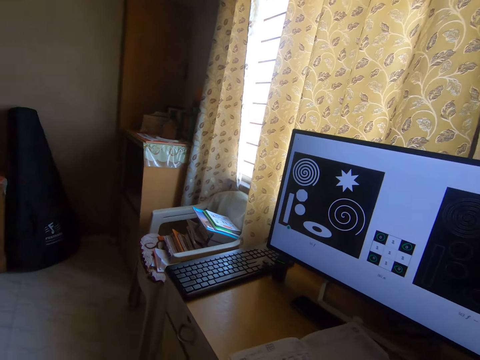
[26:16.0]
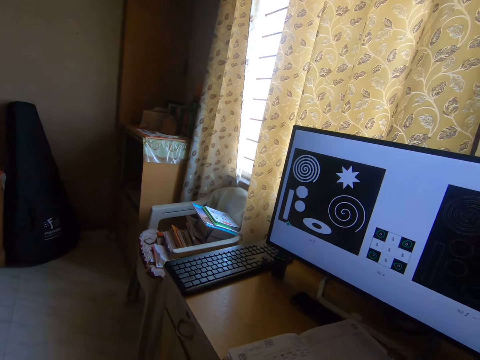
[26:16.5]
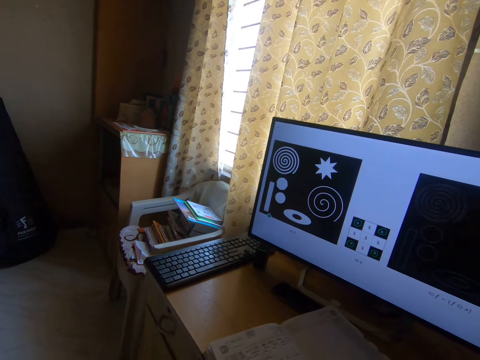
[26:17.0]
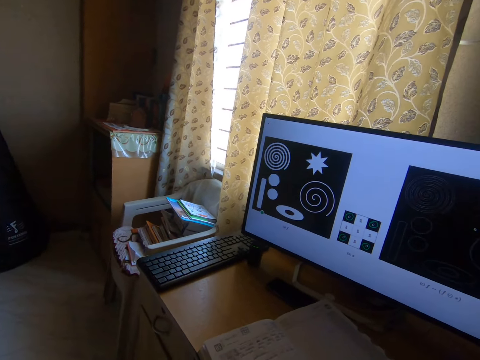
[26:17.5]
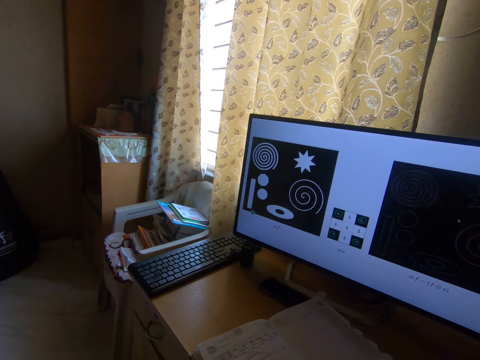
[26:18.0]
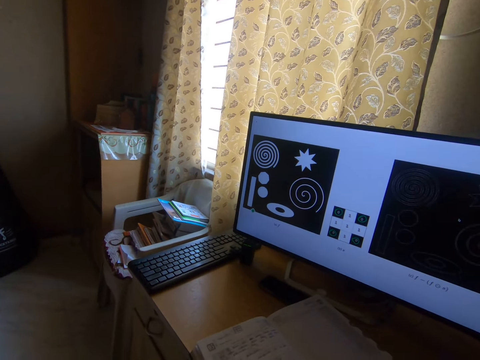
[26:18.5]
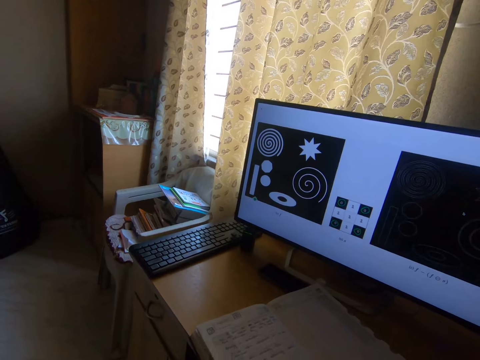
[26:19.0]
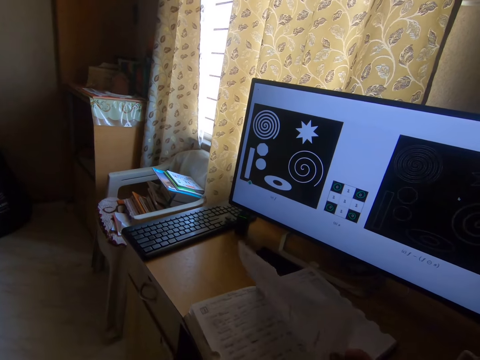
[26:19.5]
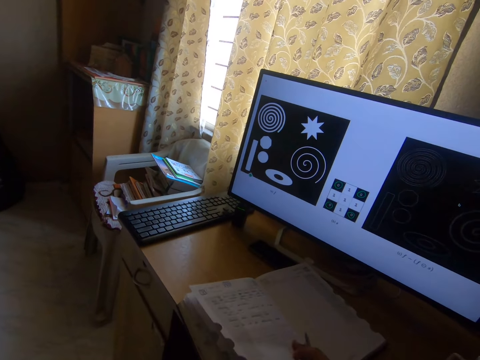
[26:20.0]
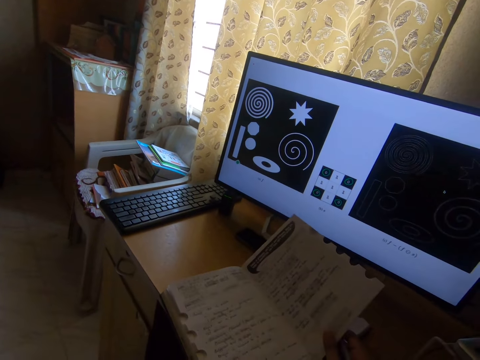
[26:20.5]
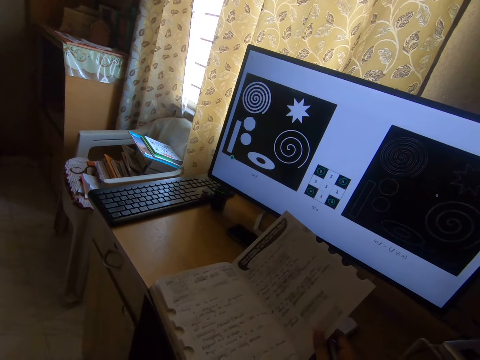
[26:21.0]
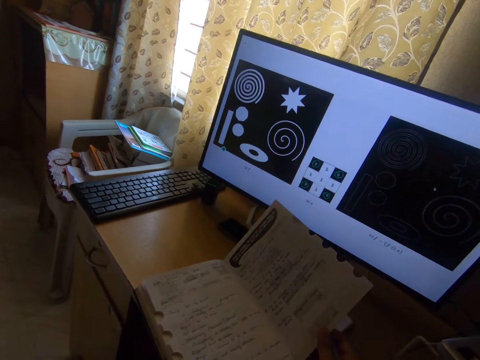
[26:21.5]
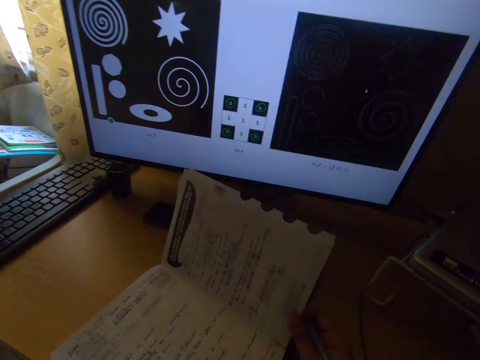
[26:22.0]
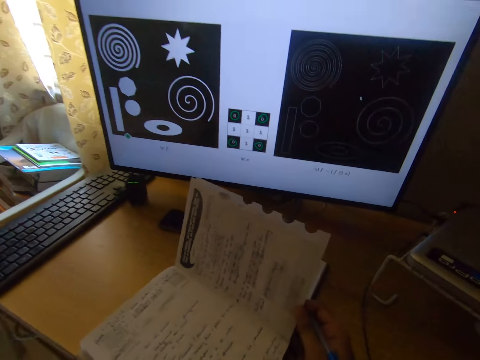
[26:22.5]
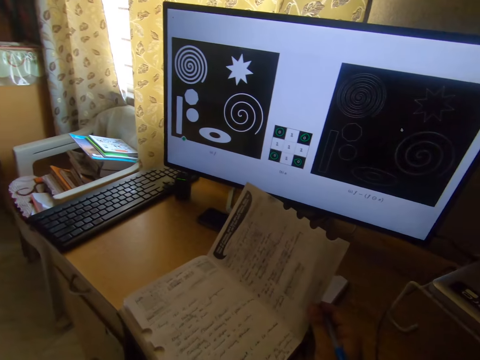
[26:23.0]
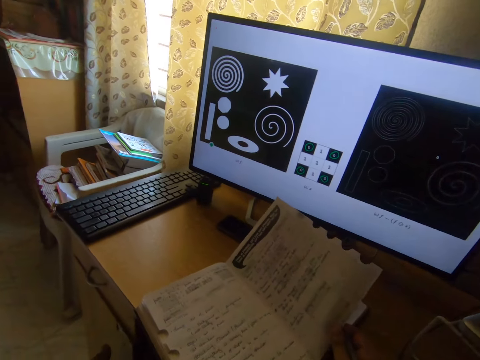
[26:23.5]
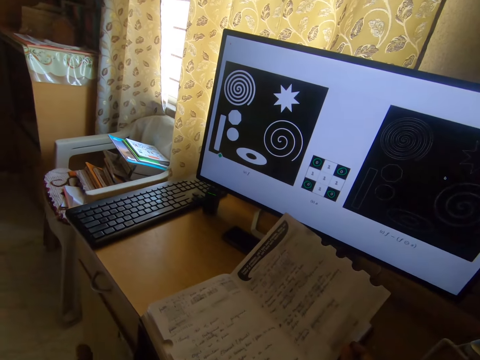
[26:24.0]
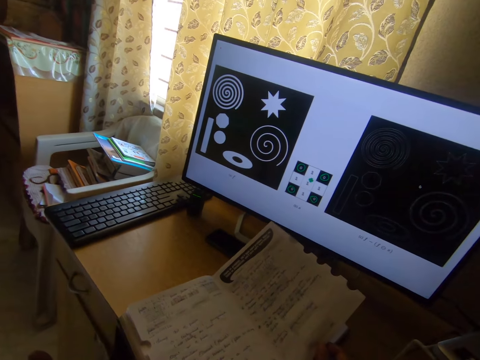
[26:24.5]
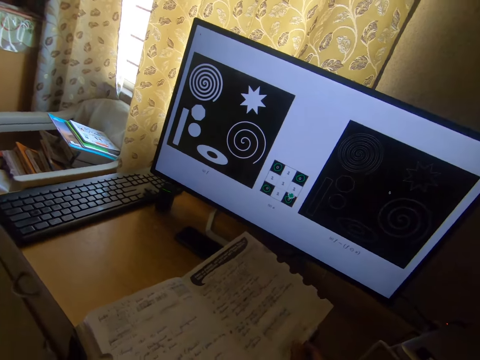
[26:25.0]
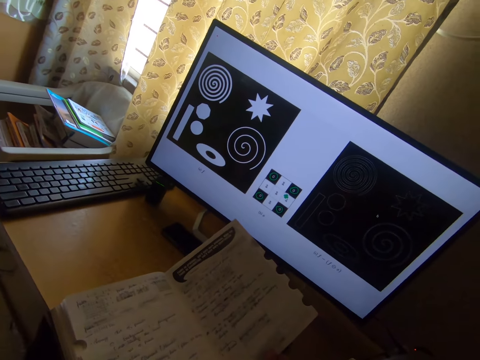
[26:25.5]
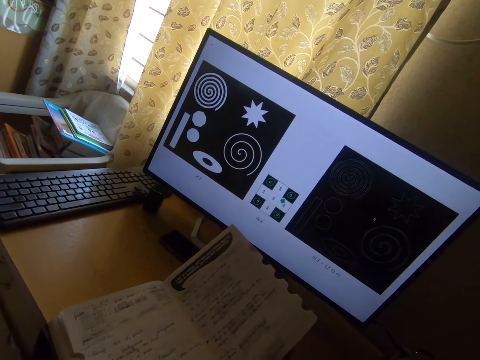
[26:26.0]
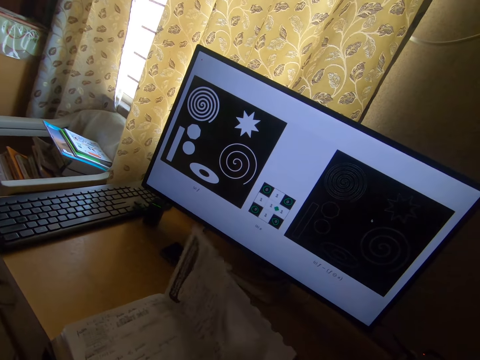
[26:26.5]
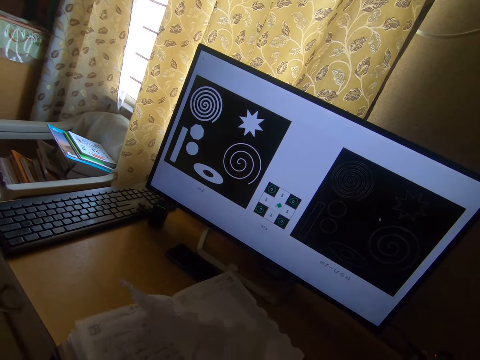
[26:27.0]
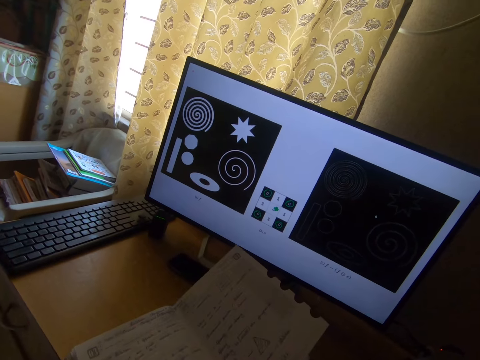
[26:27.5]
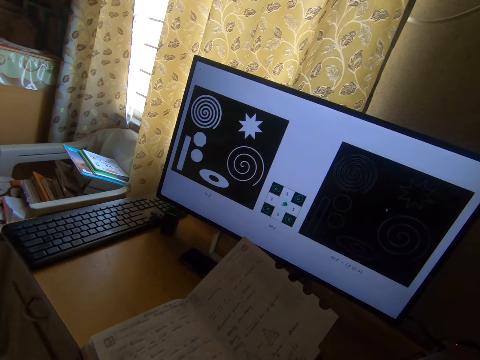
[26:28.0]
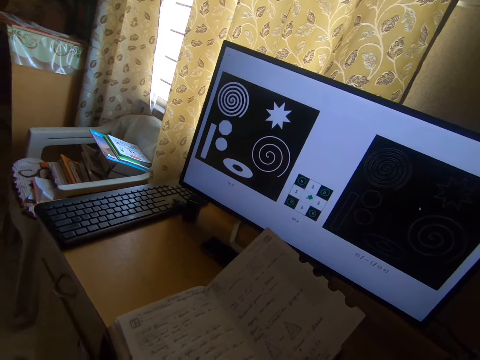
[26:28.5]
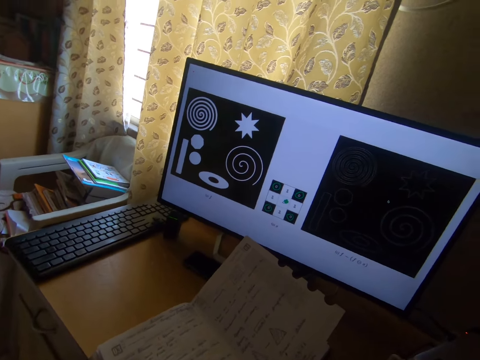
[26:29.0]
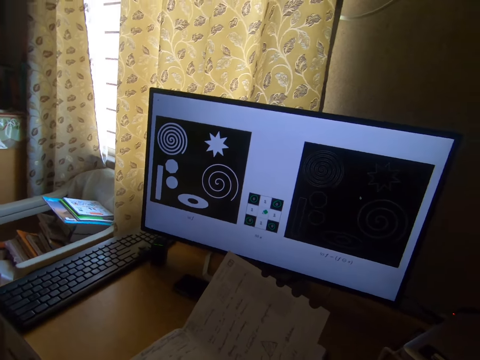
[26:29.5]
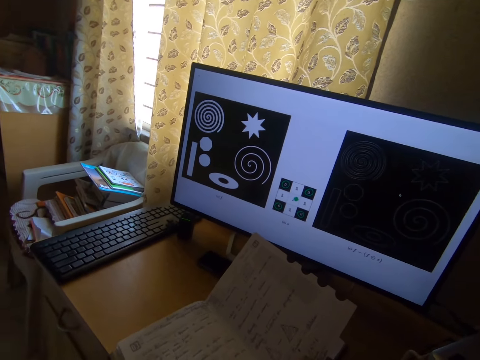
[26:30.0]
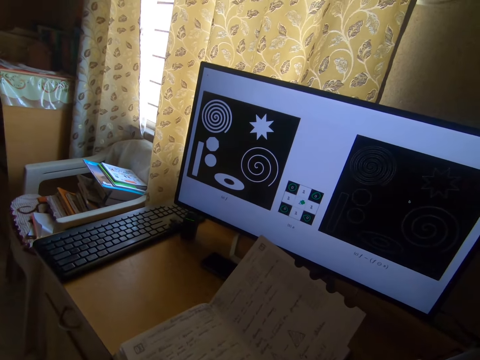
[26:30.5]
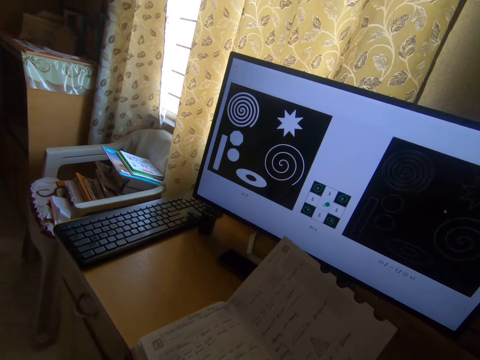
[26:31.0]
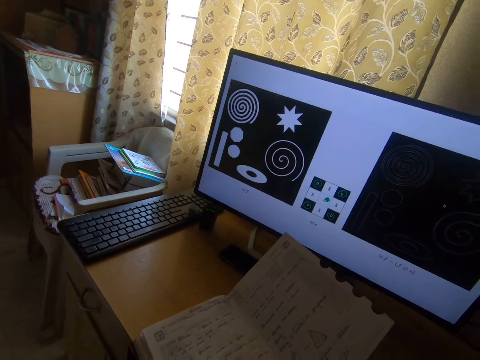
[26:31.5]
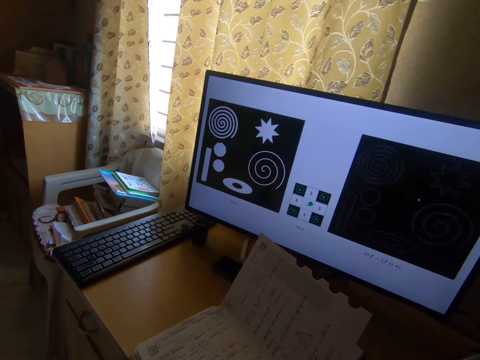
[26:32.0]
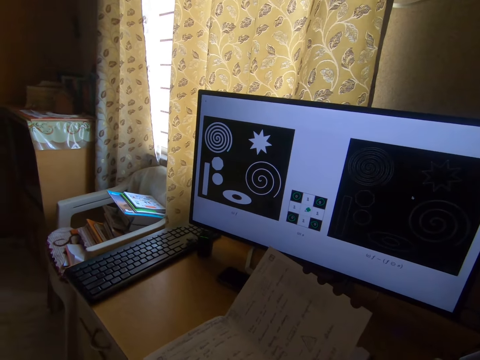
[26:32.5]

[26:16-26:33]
The camera wearer turns the pages in the book on the table. They read from the book on the table. They turn the page in the book on the table. They read from the book on the table.

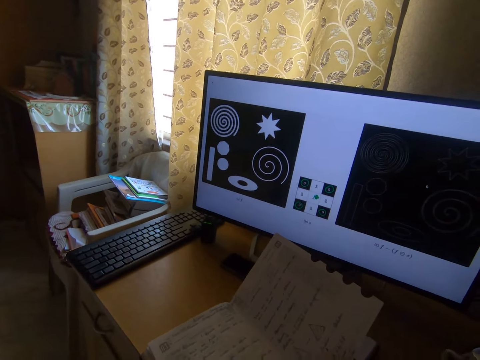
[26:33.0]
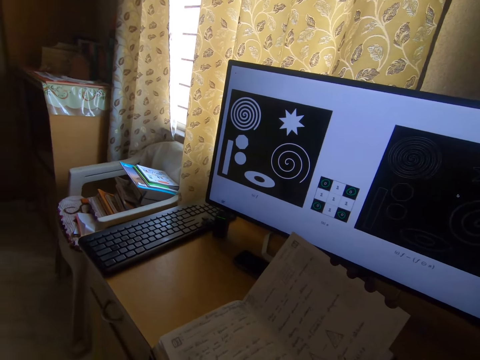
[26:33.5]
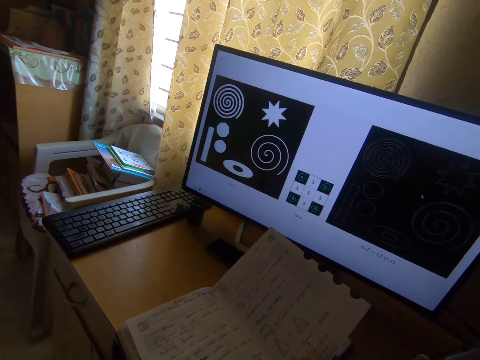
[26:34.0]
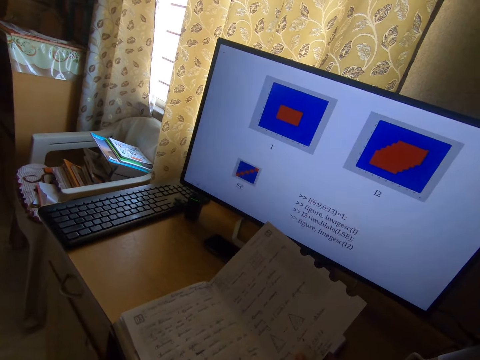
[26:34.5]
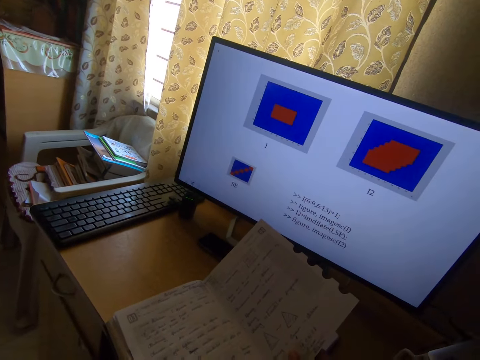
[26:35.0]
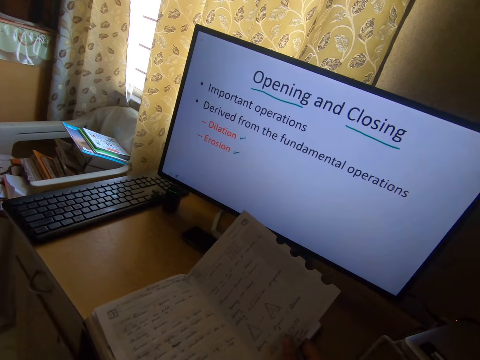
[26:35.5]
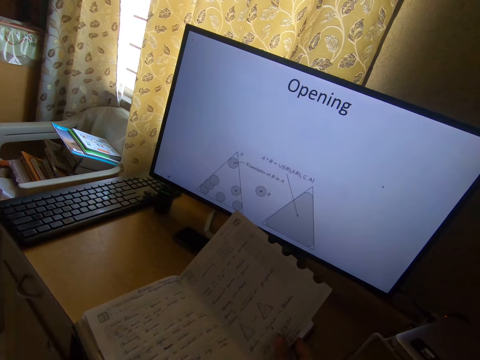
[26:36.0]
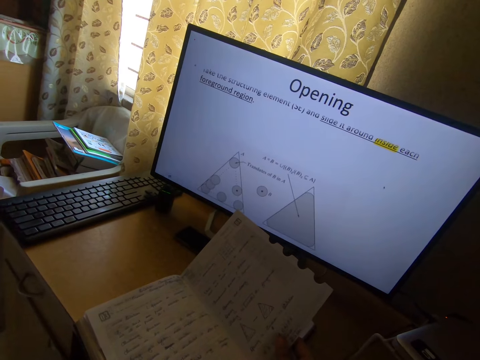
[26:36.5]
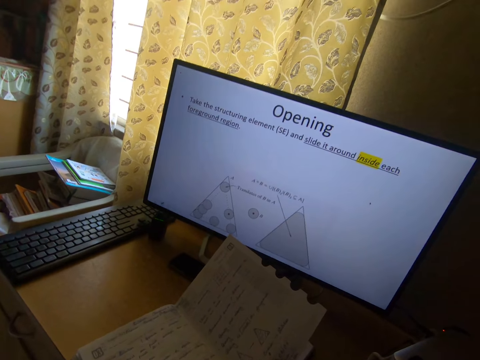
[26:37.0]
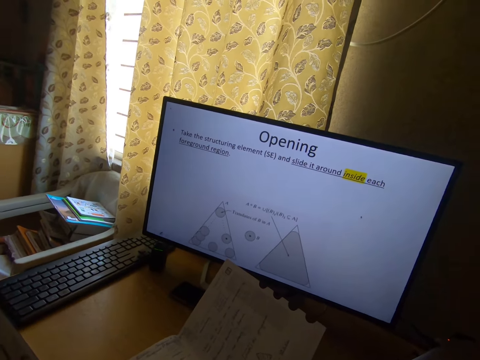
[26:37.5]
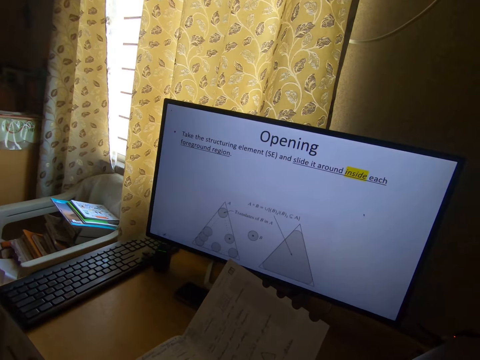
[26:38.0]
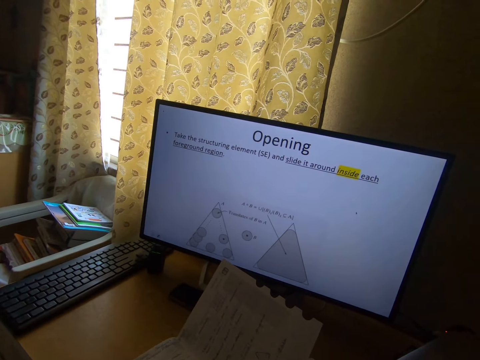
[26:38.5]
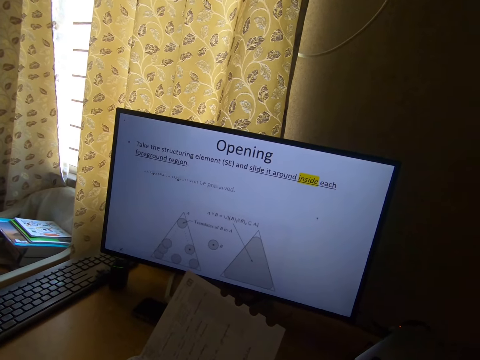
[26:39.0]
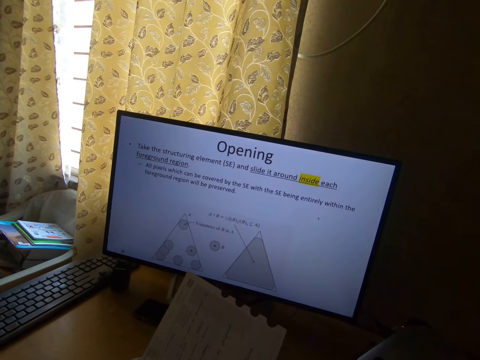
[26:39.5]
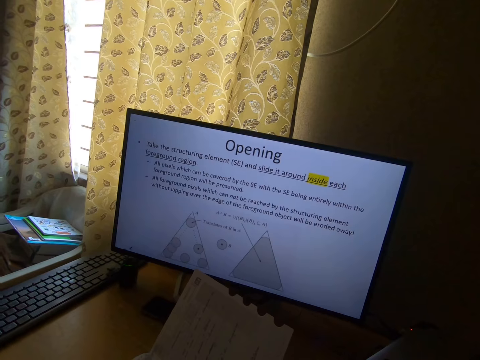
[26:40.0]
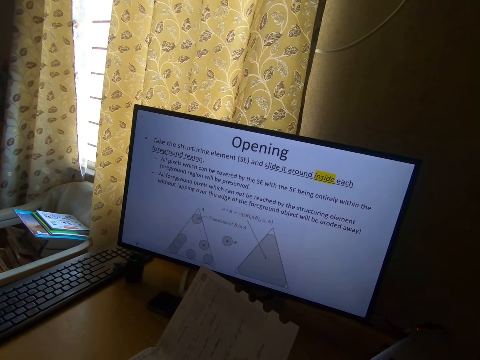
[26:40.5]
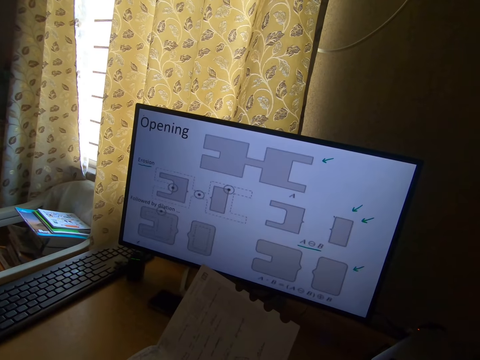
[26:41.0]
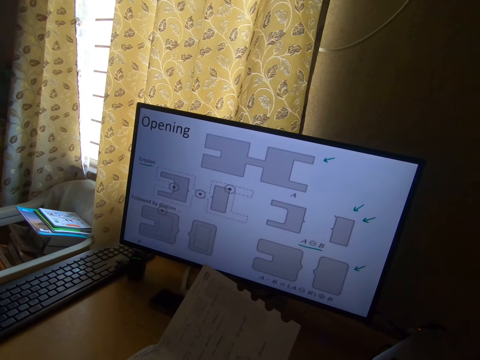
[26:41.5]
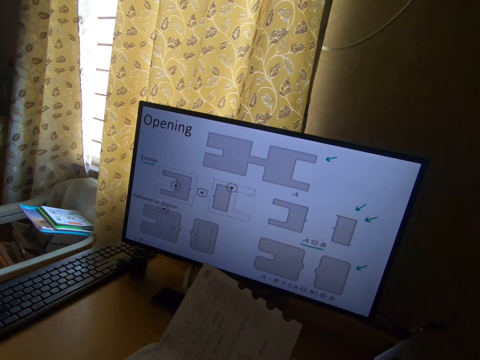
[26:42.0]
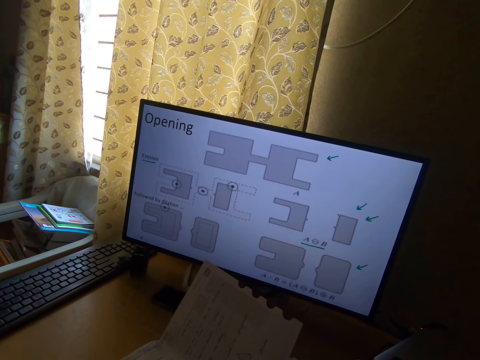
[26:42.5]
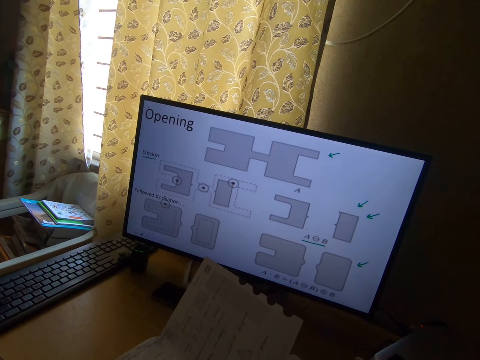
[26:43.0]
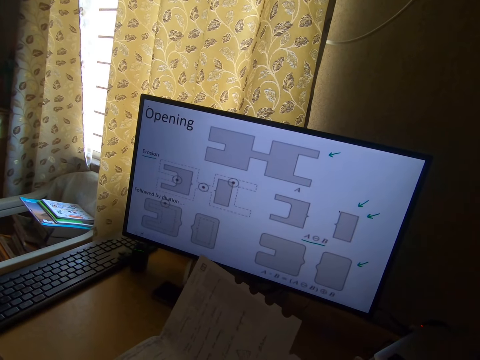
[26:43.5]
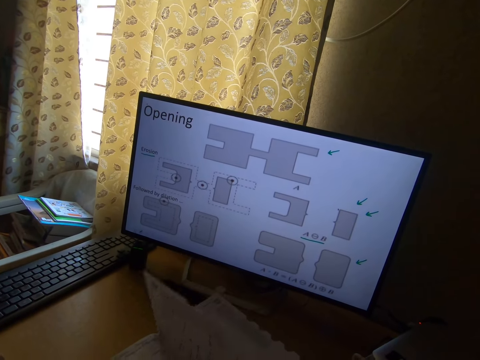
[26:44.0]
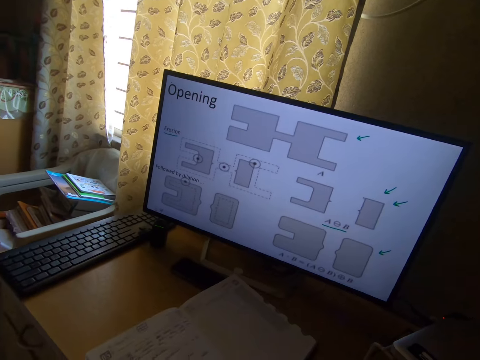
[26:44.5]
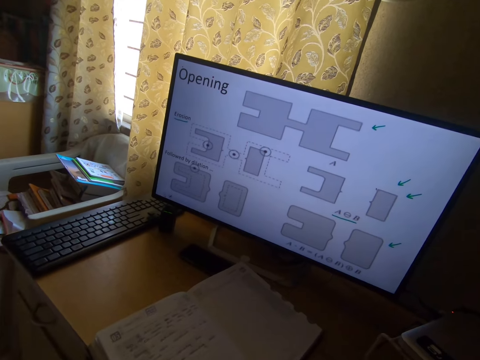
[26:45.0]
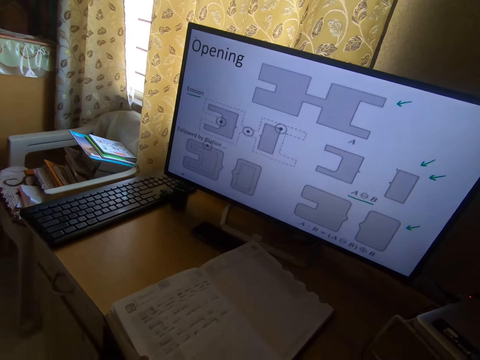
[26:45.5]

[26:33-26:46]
The camera wearer operates the computer. They turn the page in the book on the table.
